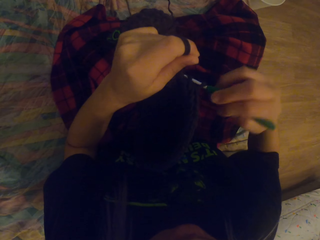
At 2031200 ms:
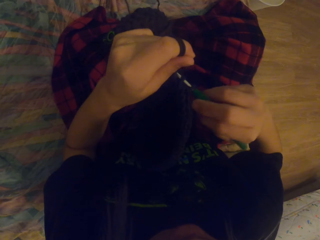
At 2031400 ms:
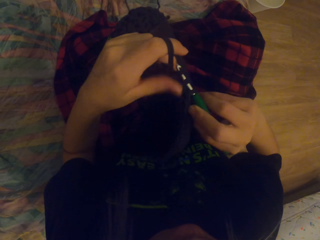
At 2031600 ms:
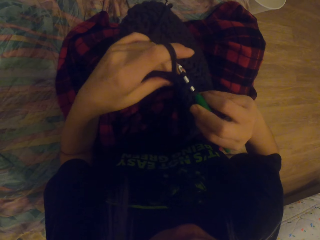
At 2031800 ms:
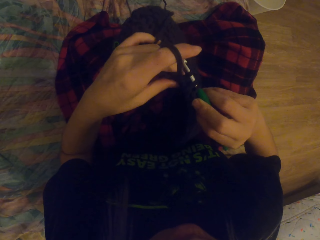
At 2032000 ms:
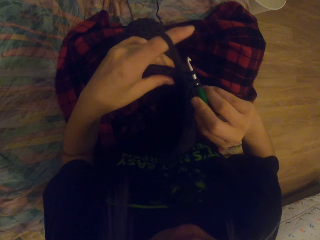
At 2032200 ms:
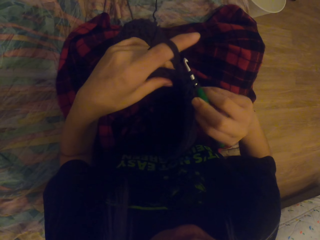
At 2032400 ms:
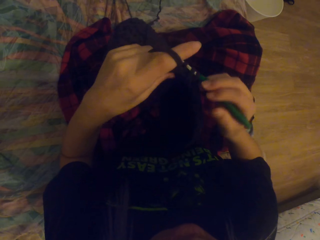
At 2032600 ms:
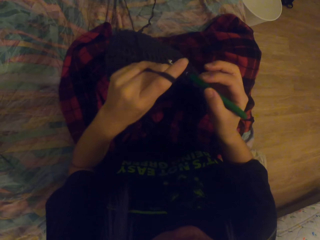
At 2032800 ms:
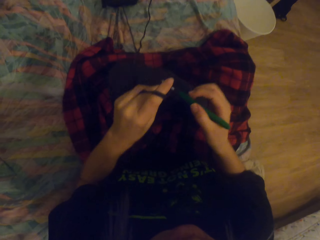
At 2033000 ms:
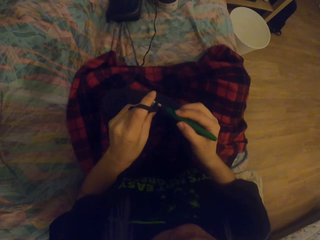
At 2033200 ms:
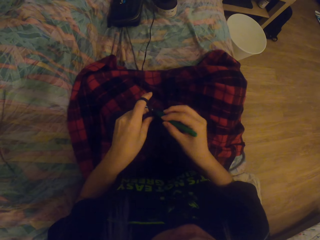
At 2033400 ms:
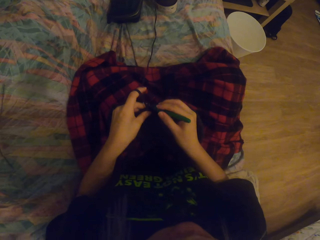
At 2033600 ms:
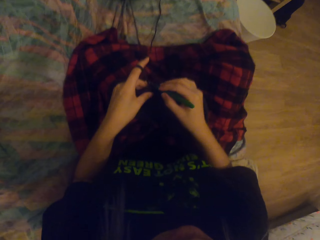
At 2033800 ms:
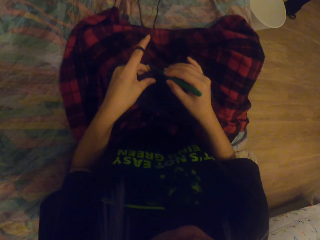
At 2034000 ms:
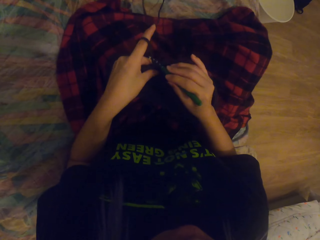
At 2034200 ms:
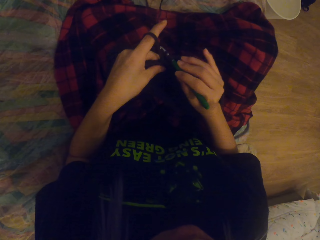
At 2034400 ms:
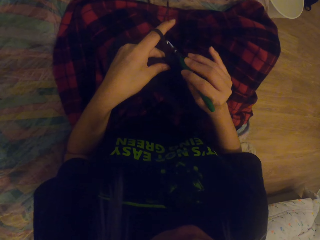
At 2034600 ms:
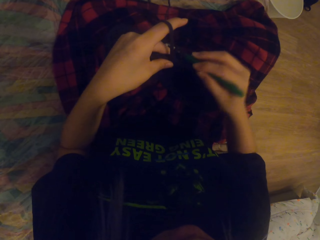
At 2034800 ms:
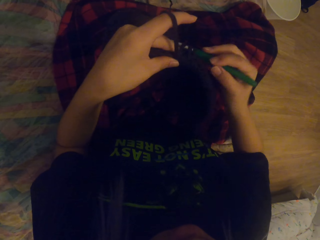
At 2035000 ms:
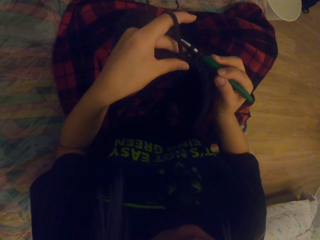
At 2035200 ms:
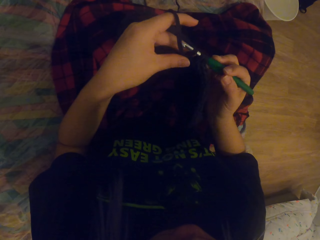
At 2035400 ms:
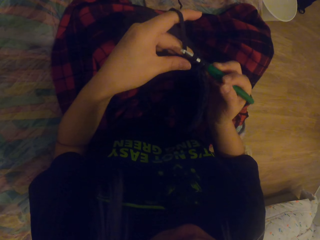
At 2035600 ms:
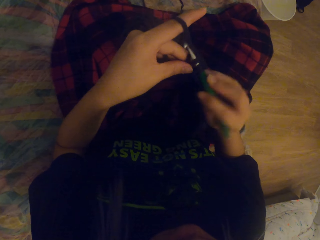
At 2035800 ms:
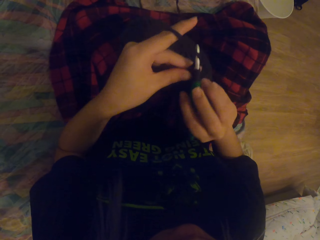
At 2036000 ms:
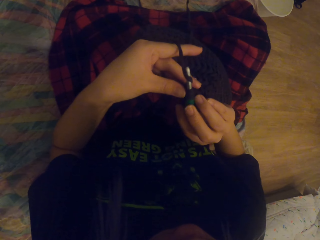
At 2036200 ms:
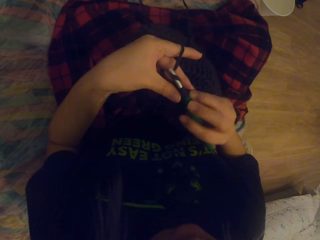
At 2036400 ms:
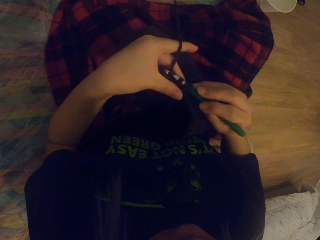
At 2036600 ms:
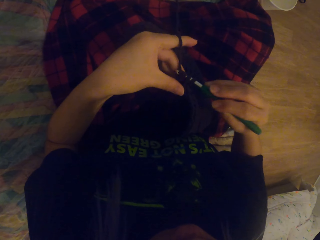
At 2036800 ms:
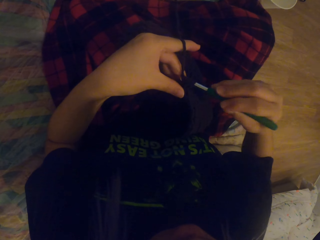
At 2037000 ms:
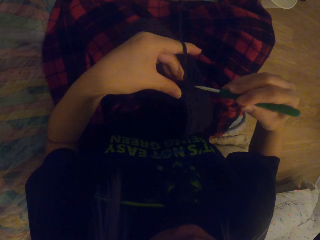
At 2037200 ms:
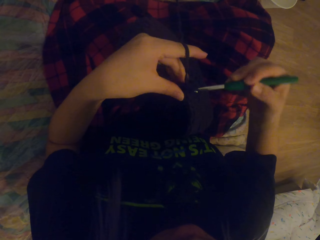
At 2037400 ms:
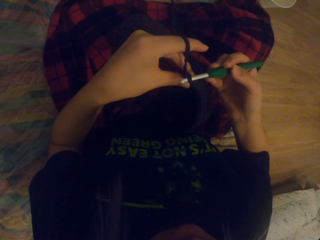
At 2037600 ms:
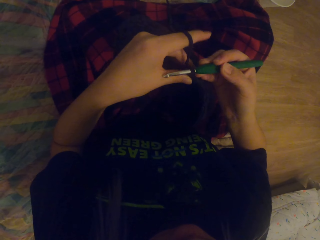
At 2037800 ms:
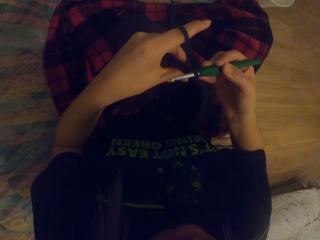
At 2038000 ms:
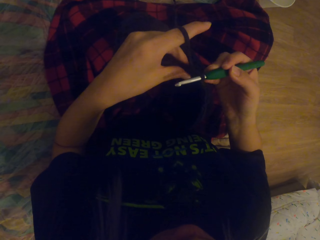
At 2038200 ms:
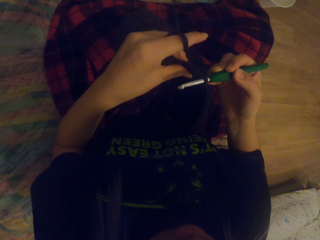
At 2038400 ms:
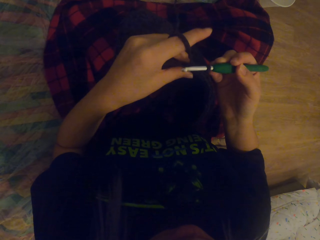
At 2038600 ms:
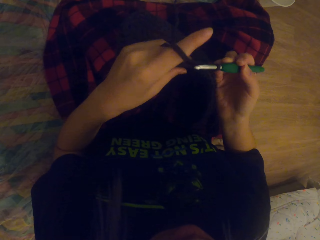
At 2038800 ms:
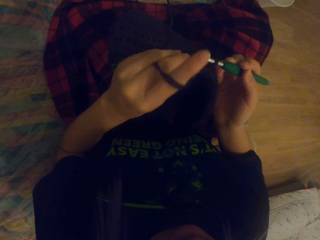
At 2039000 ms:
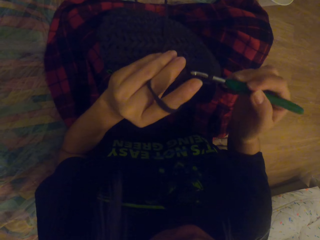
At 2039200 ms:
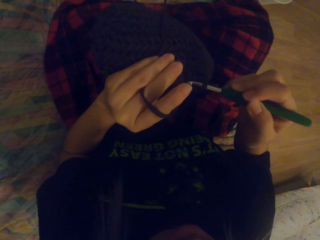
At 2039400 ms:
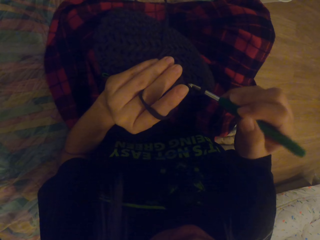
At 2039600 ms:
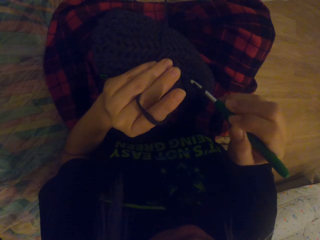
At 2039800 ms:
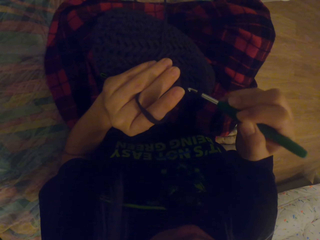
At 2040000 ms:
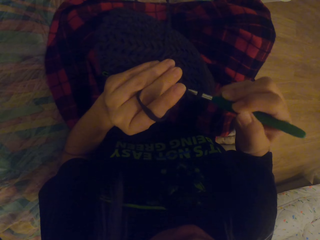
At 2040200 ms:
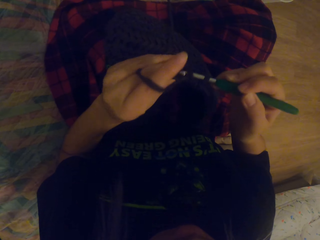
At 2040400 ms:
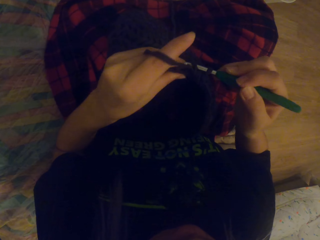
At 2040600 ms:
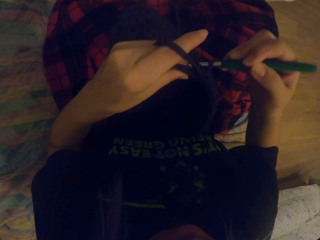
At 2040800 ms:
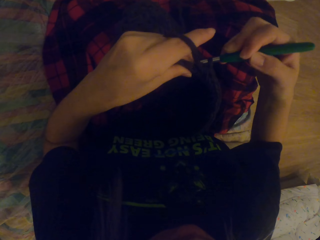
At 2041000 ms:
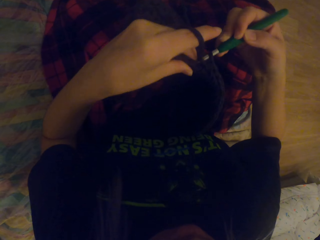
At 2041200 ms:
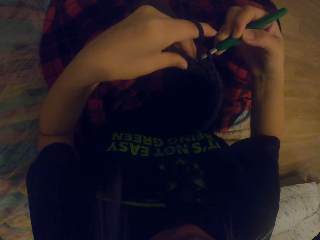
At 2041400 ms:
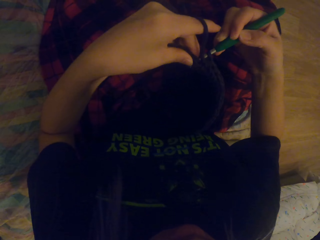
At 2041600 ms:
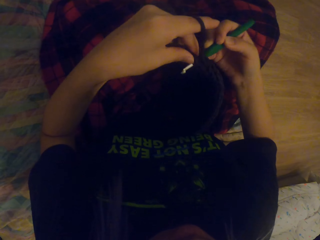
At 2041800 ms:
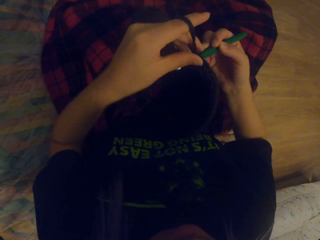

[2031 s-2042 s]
The camera wearer crochets the thread in. They crochet the thread out. They crochet the thread in.

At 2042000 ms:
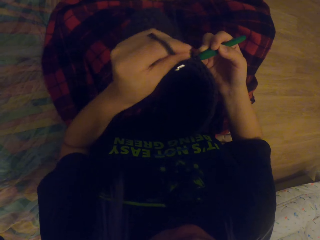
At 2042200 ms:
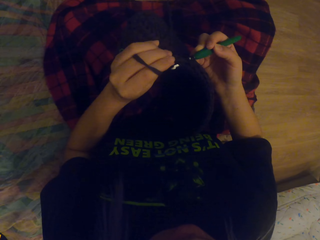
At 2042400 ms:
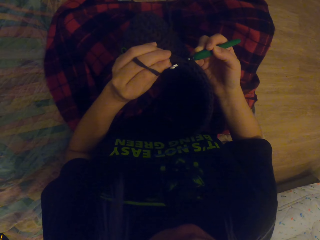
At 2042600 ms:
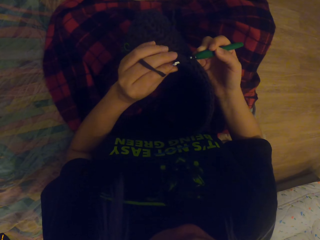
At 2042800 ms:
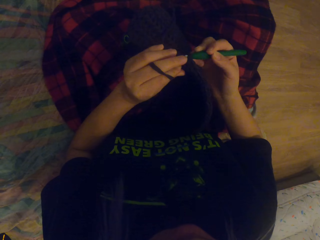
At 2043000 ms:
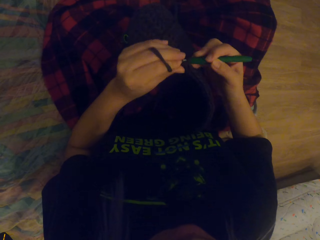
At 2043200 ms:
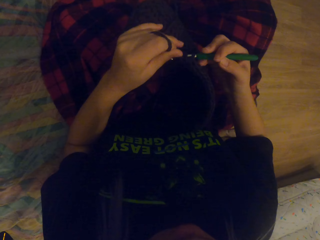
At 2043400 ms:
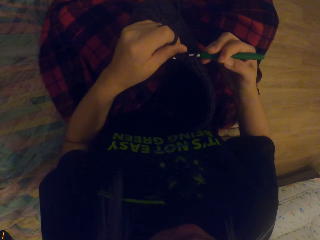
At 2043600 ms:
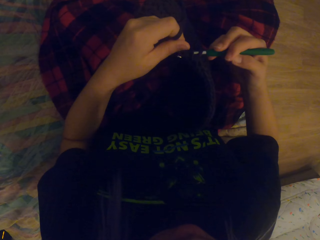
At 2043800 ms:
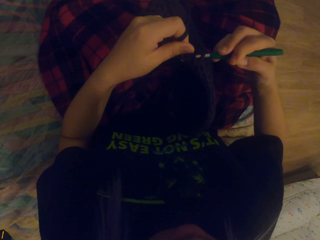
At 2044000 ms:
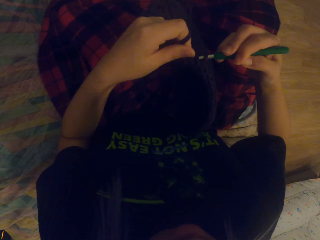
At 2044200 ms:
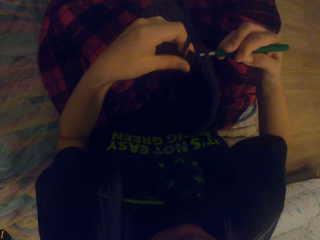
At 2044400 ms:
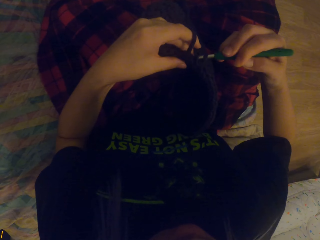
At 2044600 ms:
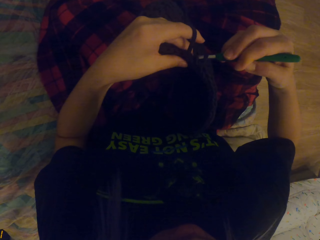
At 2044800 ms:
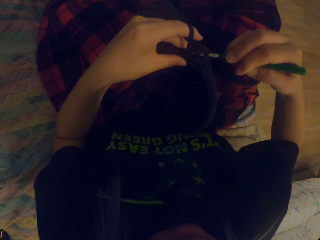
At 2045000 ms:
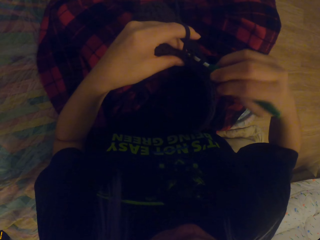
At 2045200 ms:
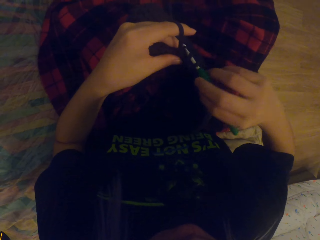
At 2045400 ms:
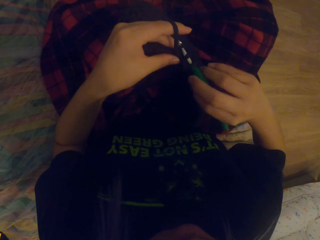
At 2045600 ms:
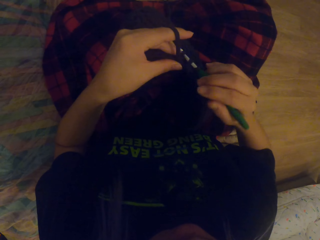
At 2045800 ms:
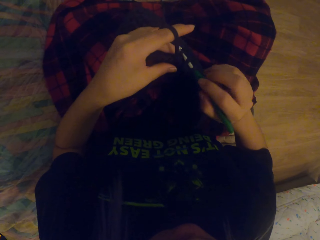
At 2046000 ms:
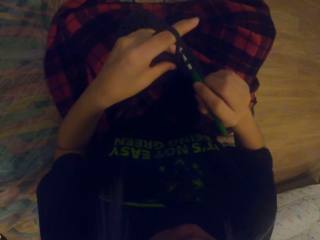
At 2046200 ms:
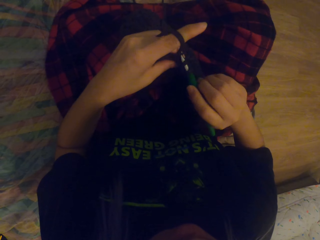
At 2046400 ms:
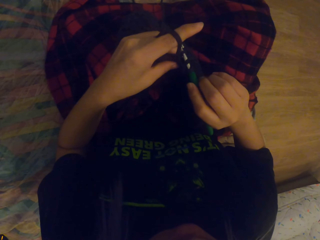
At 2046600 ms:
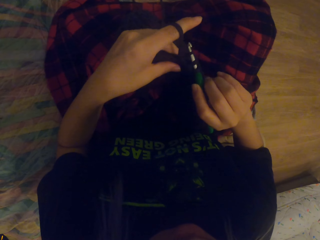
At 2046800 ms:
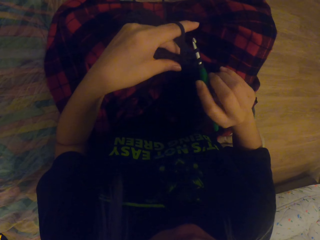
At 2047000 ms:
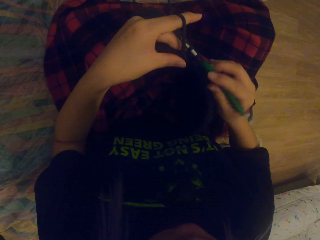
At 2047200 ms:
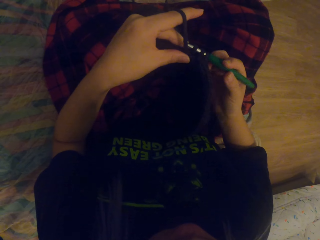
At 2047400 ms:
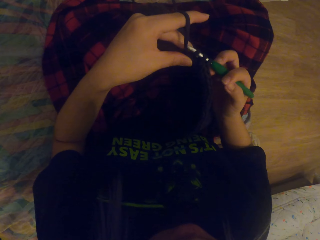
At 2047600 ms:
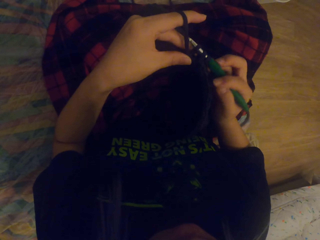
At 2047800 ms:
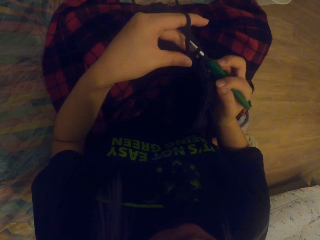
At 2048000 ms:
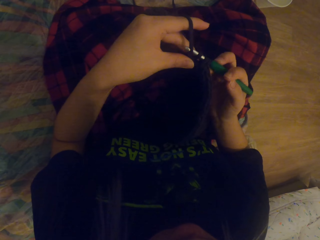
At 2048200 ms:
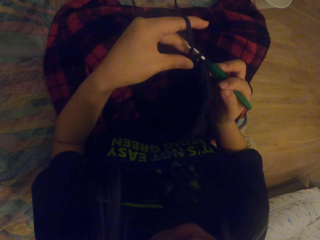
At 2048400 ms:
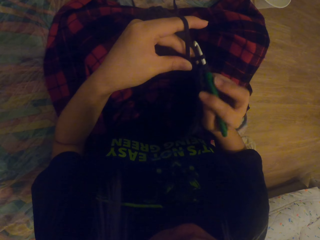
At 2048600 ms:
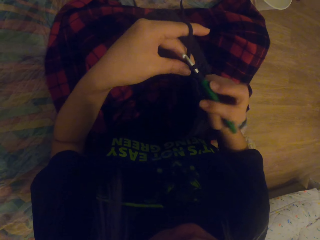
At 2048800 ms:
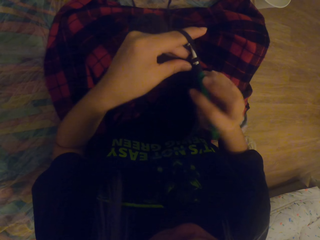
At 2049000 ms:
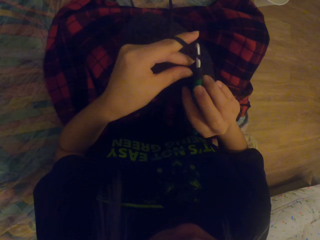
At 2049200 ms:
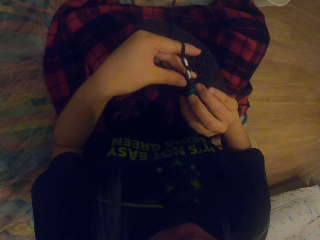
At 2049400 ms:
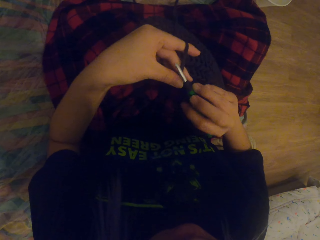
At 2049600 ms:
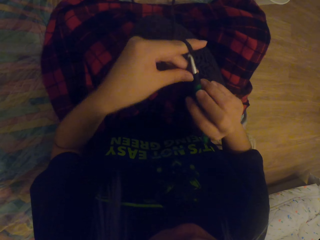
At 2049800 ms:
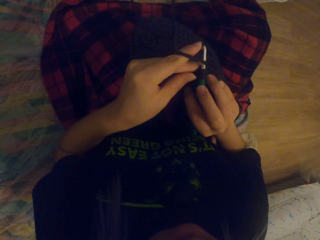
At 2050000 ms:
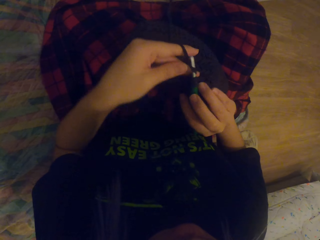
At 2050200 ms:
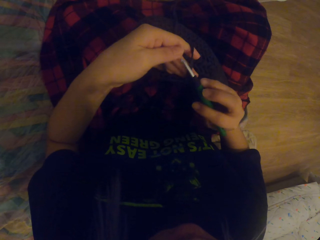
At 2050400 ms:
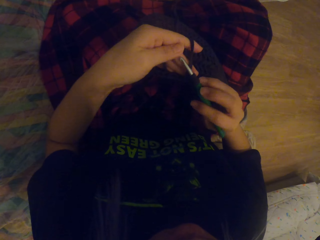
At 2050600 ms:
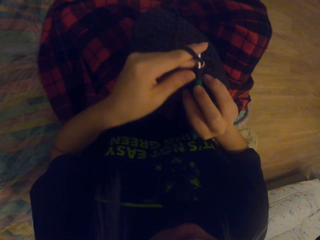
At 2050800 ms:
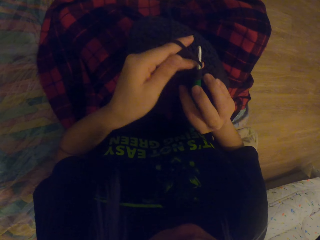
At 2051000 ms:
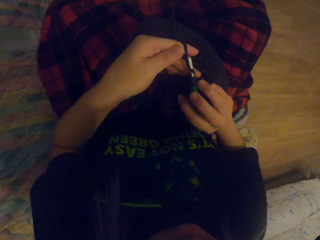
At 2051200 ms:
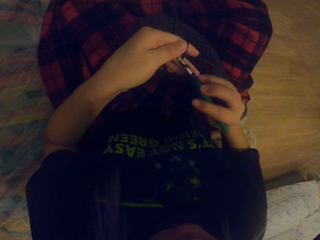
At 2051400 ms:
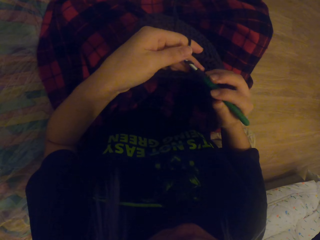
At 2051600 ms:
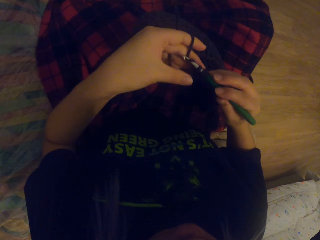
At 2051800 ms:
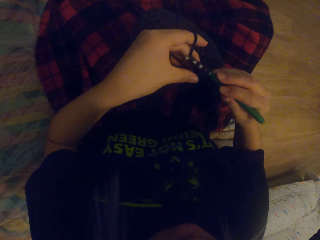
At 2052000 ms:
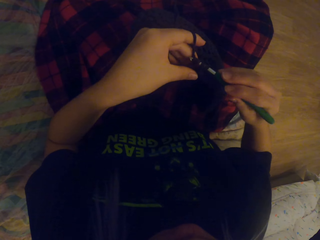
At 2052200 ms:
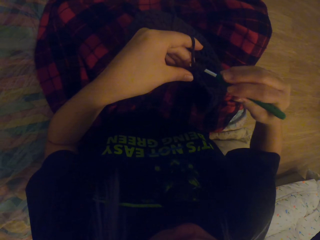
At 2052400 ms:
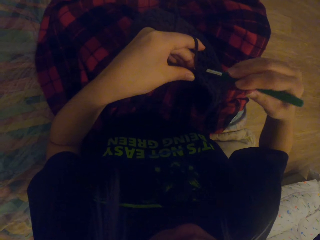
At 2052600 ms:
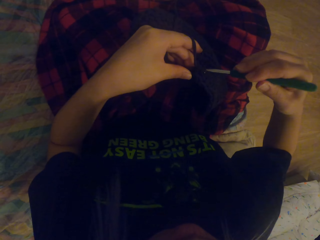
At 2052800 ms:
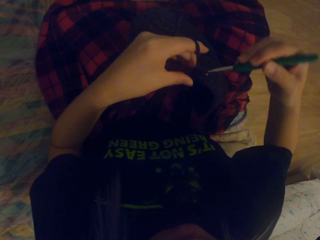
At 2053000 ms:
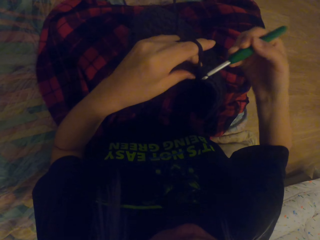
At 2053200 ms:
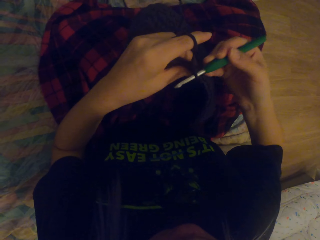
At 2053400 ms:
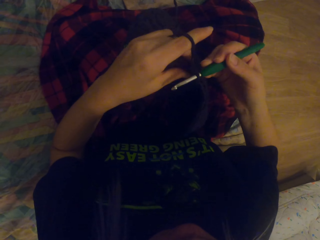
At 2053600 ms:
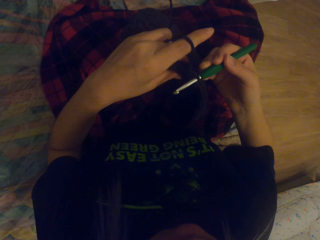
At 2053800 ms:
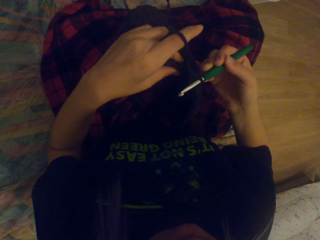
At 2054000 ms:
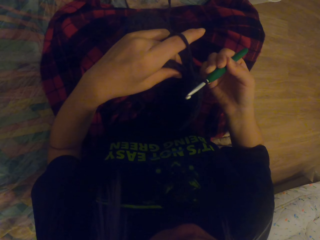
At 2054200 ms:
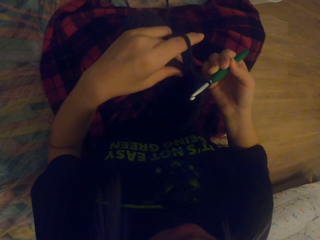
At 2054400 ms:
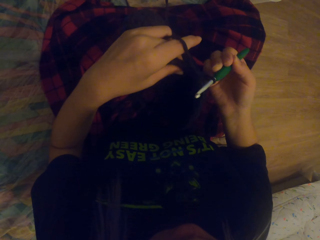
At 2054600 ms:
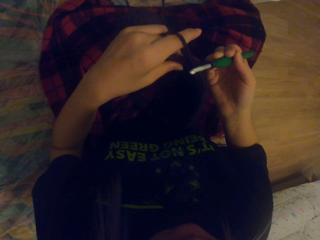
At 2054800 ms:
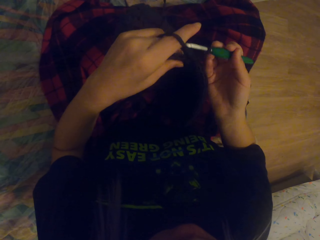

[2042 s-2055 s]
The camera wearer crochets the thread out. They crochet the thread in. They crochet the thread out.
